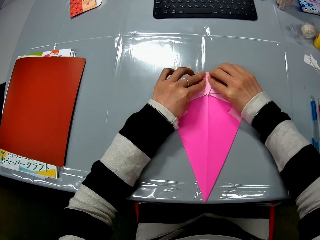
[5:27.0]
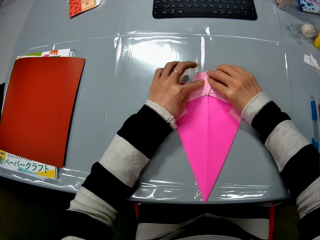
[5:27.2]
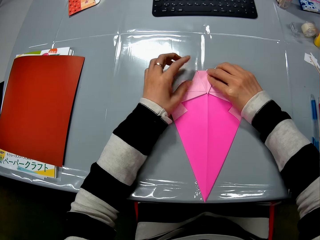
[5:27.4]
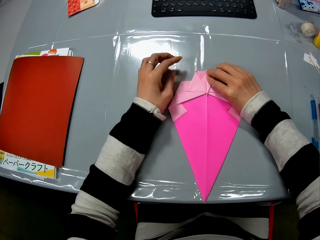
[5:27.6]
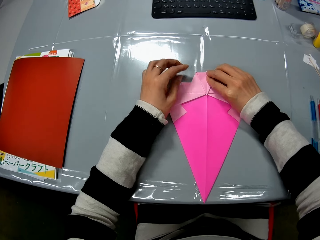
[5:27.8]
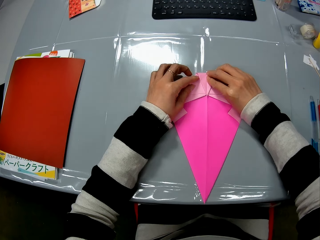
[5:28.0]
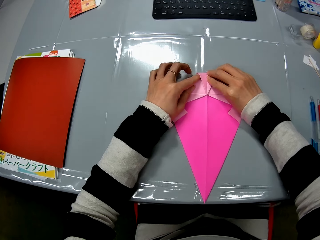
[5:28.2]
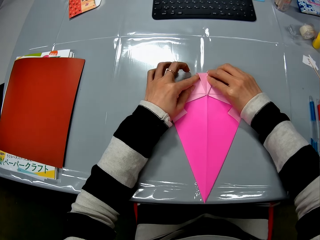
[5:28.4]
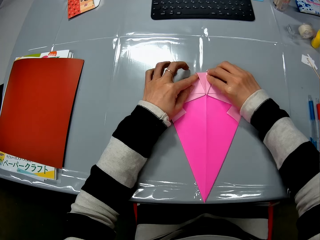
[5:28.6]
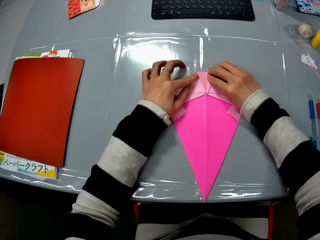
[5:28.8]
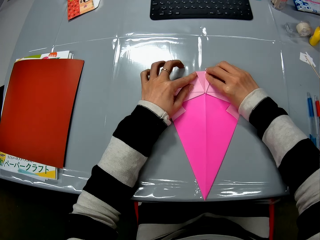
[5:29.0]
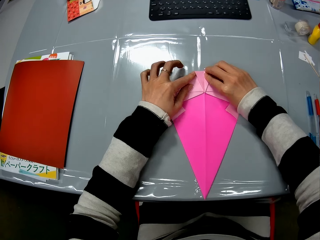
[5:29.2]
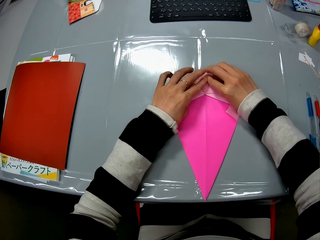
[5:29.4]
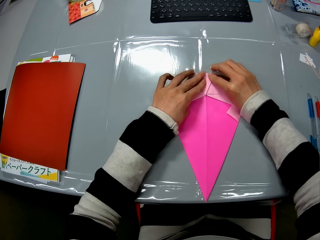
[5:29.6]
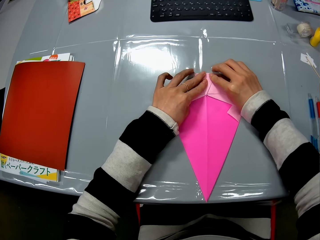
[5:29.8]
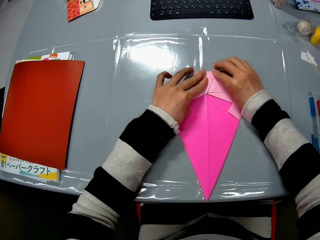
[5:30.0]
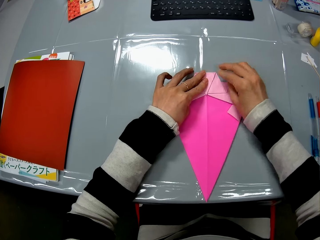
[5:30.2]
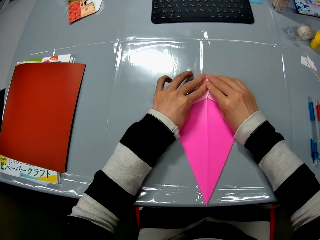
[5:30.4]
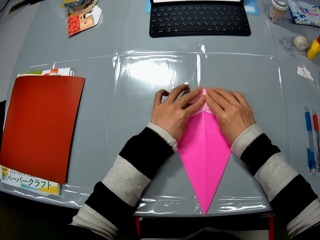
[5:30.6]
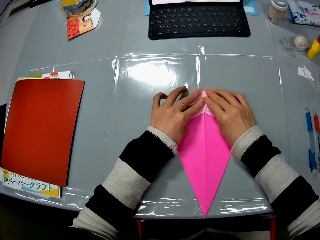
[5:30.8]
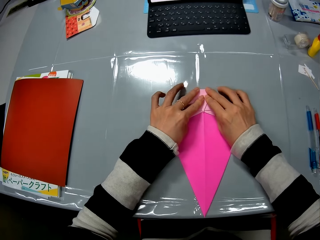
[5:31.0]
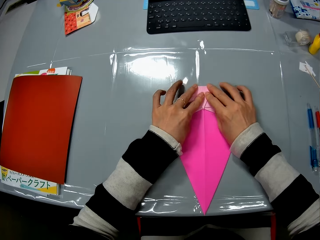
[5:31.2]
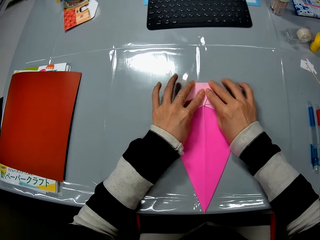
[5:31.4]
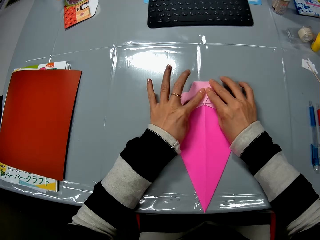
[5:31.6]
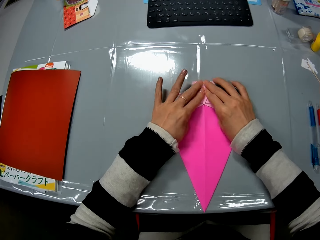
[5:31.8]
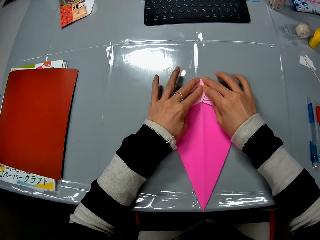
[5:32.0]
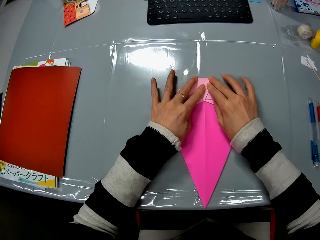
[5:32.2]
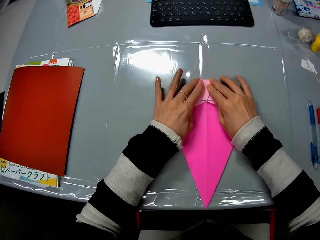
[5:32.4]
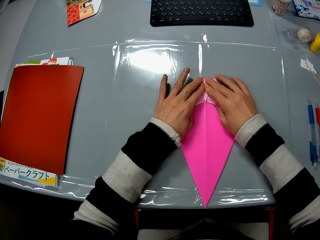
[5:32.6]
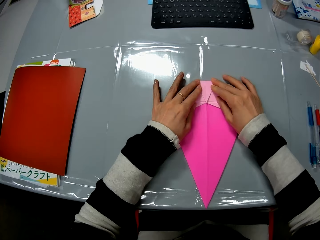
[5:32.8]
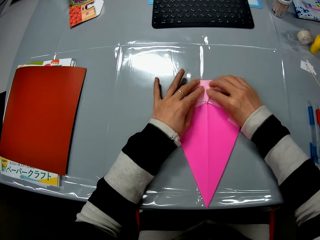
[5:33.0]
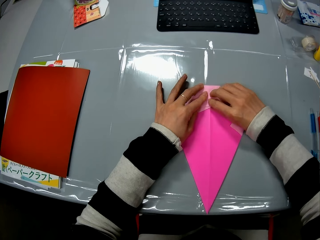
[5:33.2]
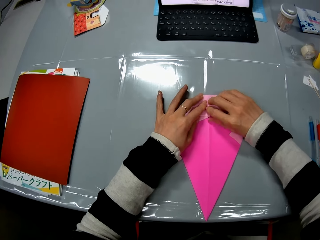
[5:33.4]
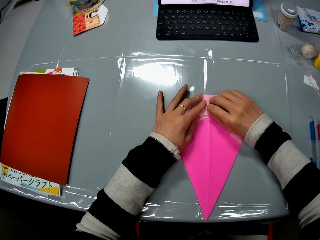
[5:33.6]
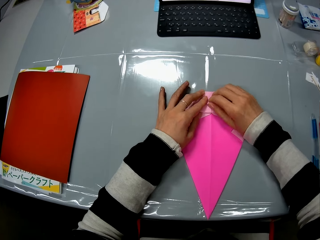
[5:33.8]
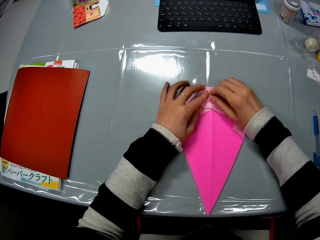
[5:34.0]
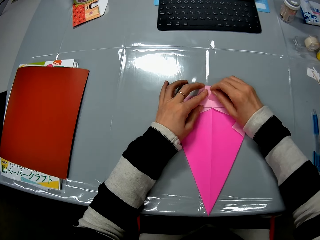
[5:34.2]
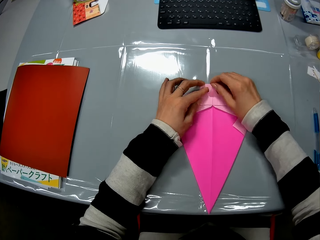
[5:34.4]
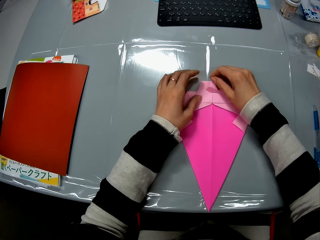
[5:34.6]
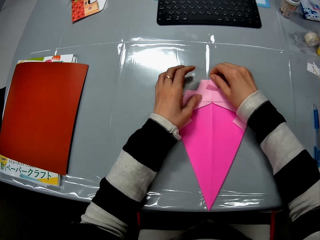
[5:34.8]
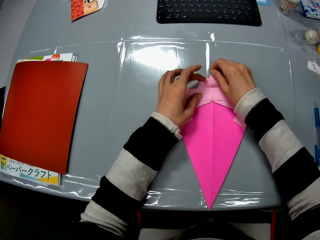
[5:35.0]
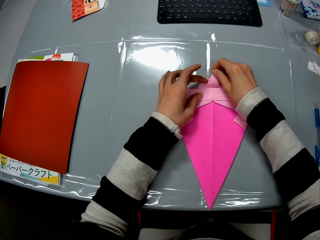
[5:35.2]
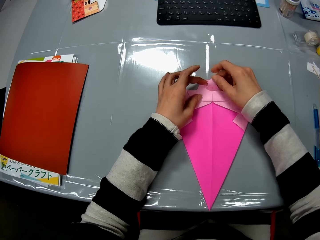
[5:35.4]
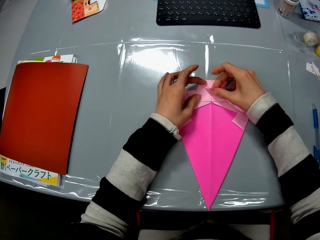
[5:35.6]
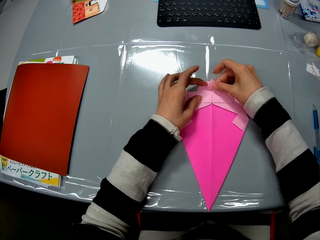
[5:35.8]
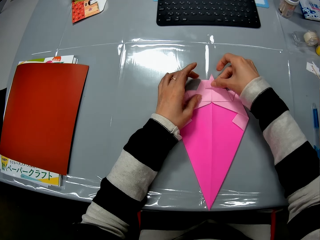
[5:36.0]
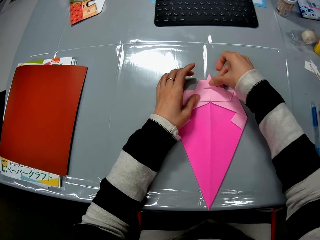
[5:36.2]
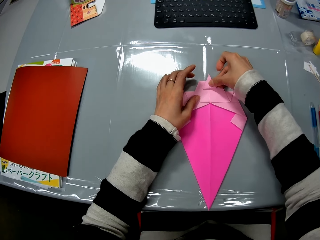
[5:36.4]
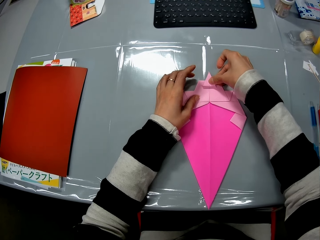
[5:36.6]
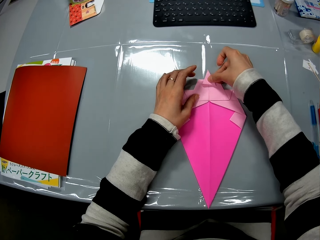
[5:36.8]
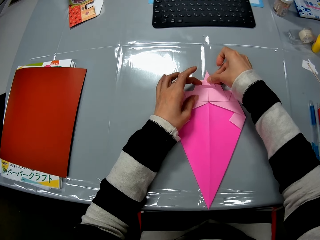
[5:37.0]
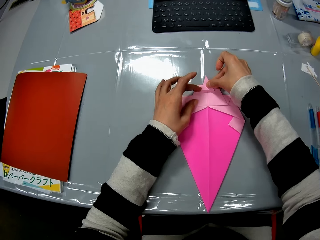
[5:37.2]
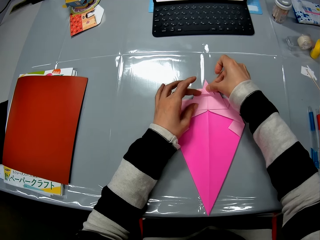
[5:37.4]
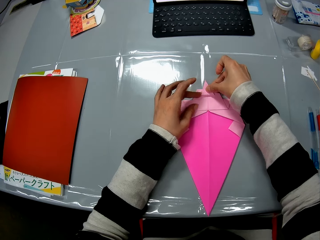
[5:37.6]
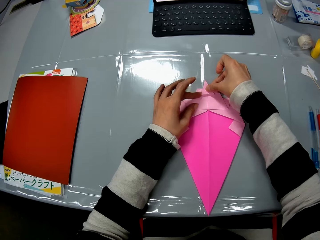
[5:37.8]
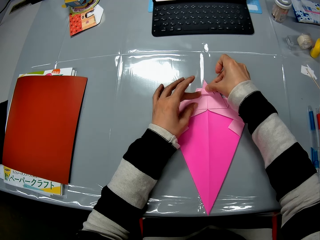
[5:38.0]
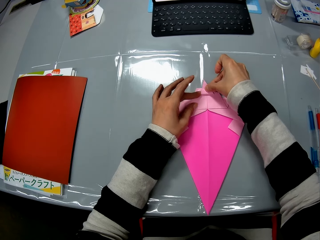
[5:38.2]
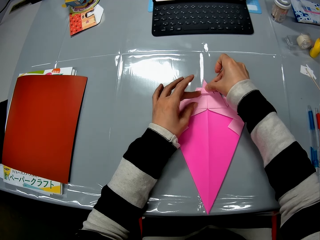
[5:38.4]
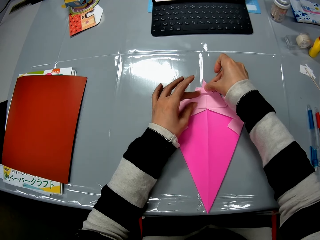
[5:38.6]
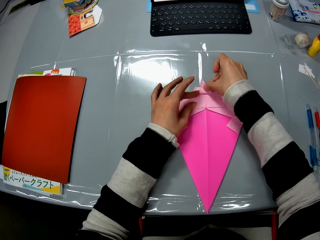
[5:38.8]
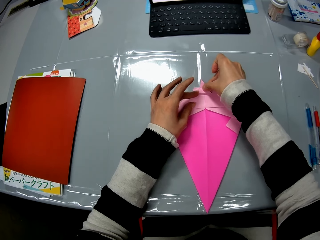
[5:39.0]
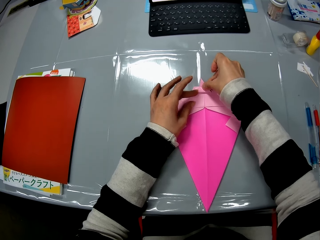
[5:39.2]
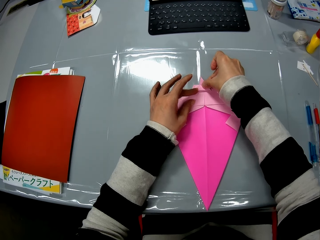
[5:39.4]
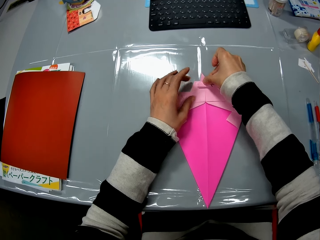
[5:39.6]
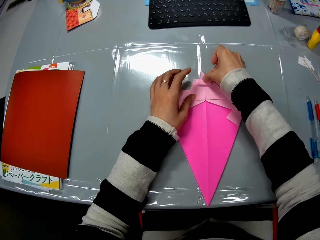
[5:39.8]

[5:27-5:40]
The camera wearer presses on the origami with her hands. She smoothens the craft on the table with both her hands. She pushes a part of the origami backwards. She folds the origami.

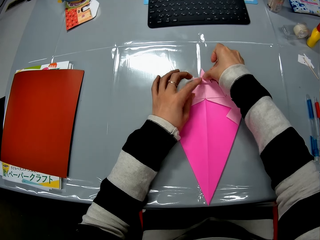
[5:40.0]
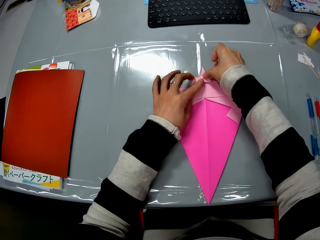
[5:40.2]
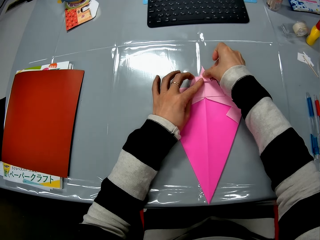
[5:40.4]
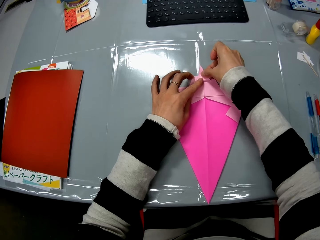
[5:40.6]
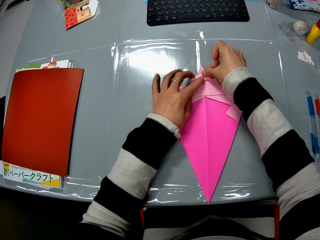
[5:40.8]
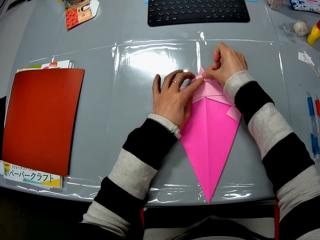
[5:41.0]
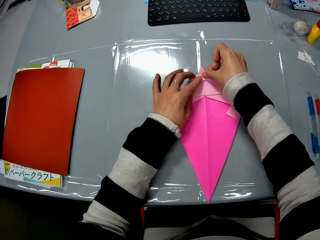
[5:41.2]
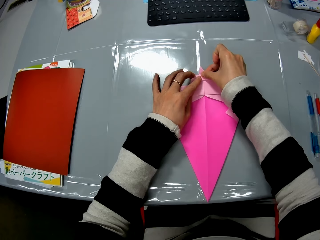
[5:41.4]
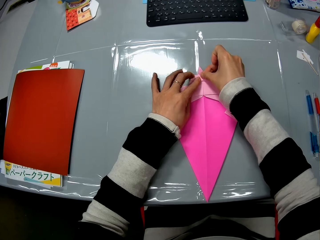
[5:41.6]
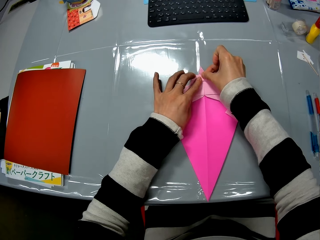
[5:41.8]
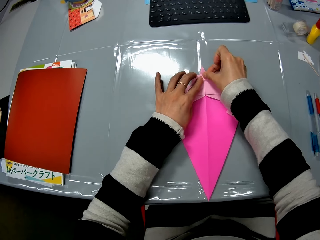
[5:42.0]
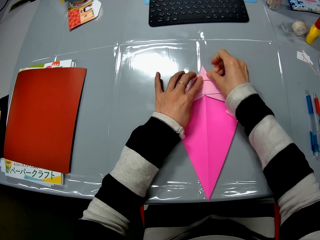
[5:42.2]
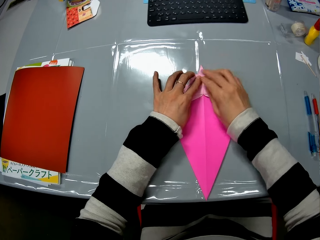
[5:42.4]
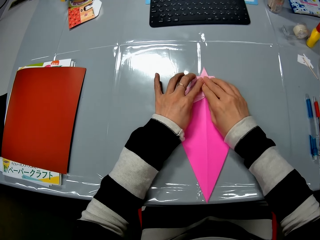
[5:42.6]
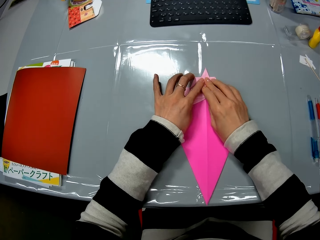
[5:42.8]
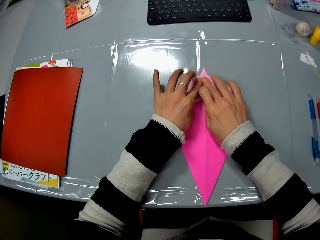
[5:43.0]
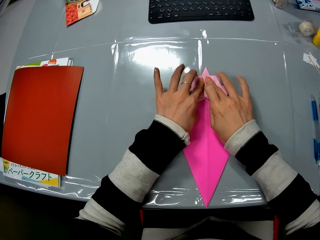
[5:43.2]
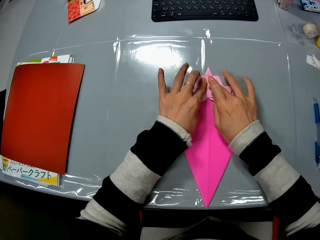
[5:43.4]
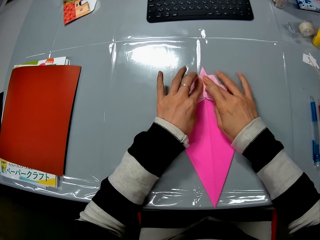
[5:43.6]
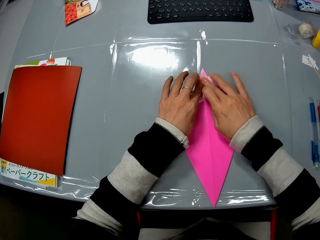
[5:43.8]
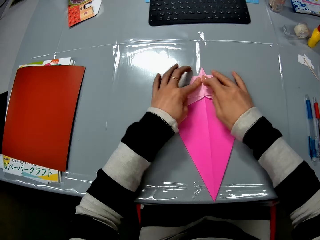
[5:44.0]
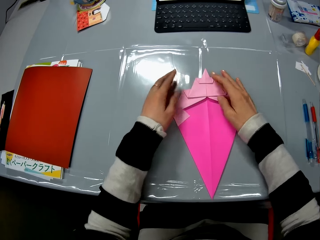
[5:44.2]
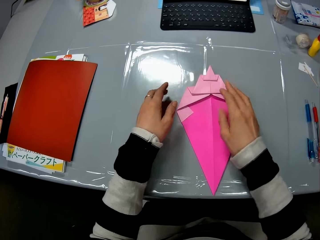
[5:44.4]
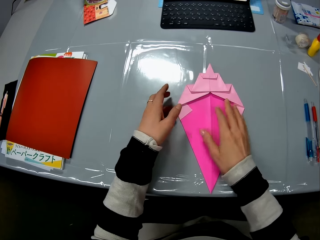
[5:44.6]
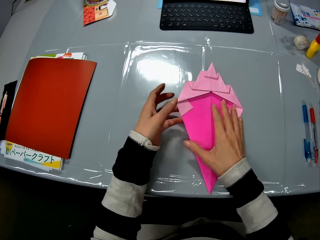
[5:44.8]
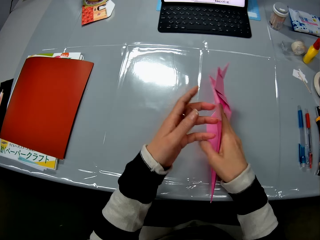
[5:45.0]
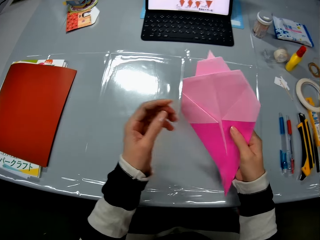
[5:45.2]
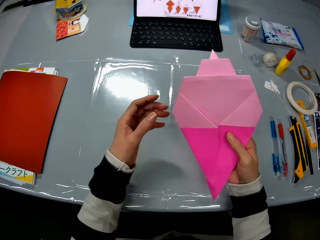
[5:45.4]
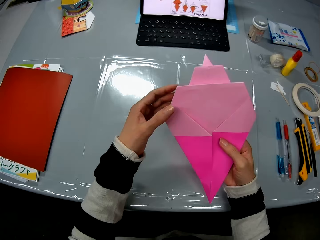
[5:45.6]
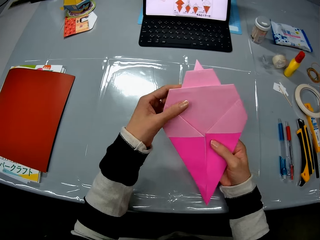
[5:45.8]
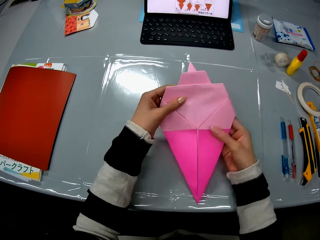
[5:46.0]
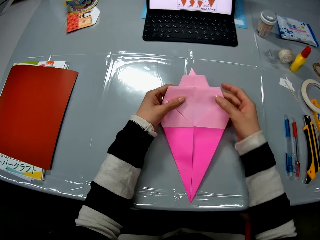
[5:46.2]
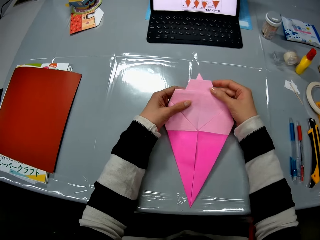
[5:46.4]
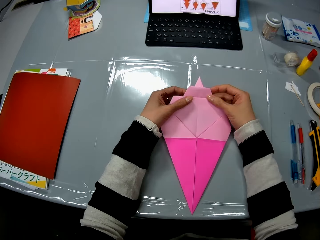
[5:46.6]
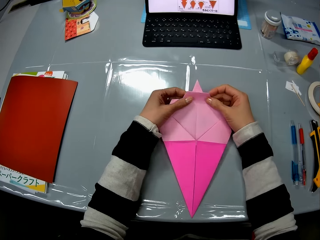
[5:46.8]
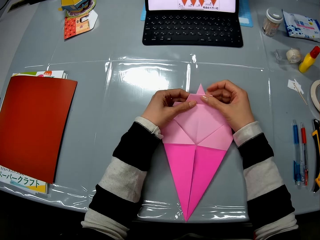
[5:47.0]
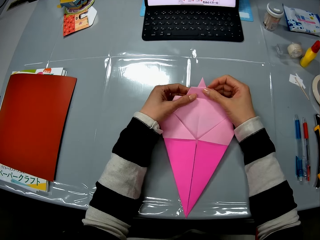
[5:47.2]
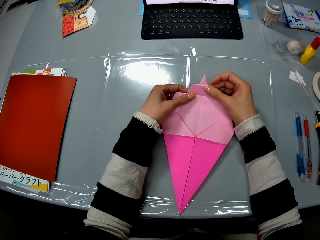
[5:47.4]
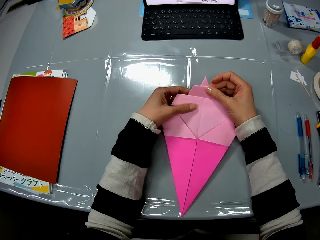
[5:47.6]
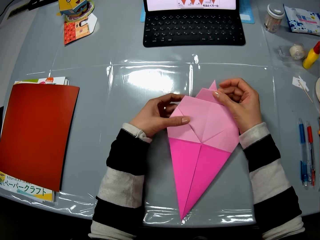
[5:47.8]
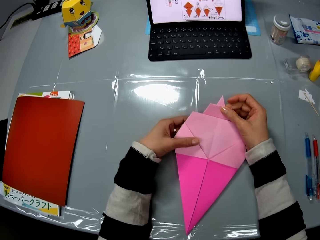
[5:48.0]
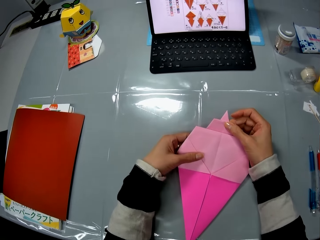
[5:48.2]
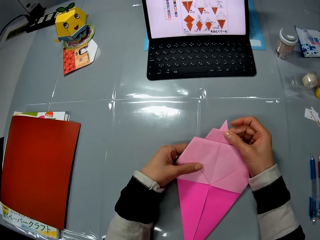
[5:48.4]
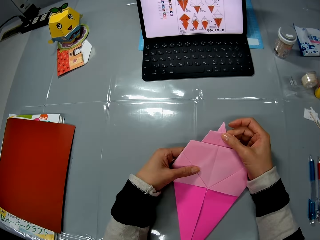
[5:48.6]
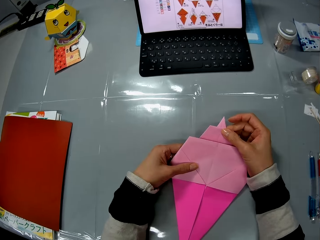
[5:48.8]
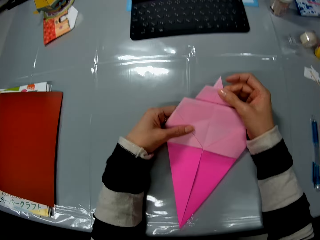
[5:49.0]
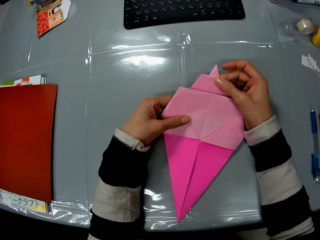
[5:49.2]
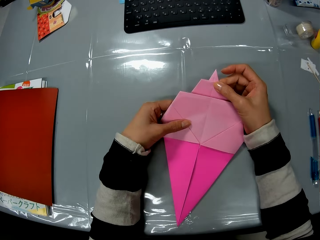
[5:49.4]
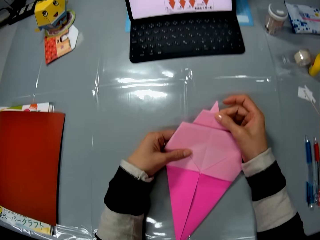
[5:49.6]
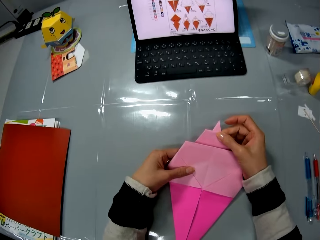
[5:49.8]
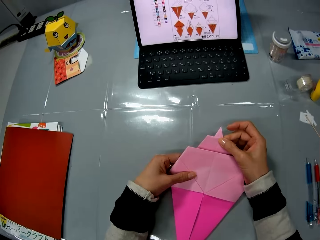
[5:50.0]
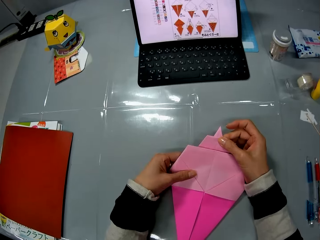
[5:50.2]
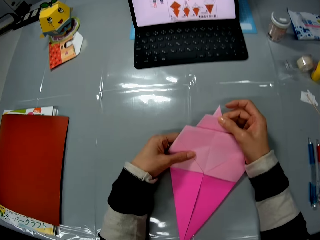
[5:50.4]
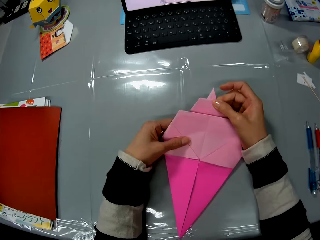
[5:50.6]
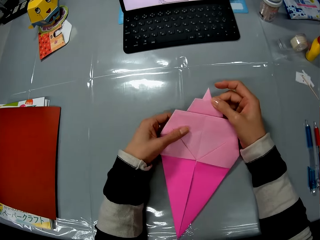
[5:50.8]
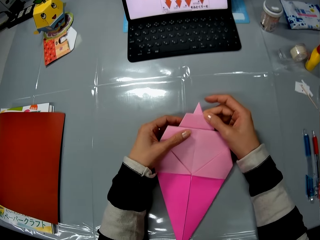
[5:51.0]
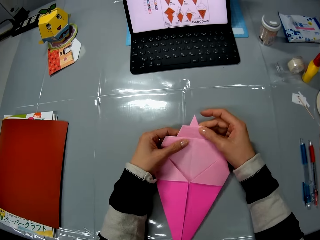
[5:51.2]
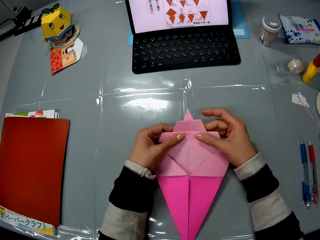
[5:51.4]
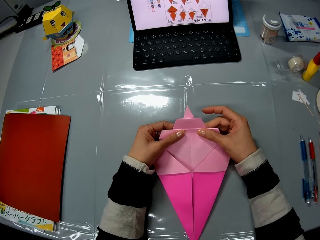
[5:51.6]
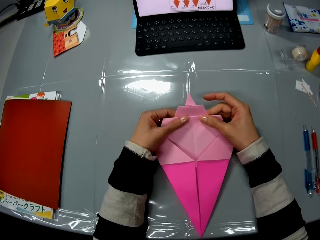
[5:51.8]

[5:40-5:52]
The camera wearer presses on the origami with her hands. She moves her hands towards her and places her hand on the origami. She picks up the craft from the table. She turns the origami. She lowers her hands towards the table and places the origami on the table. She holds the craft with both her hands. She presses on the origami with her hands. She stares at the origami. She stares at a laptop on the table. She stares at the origami and moves her hand forwards.
